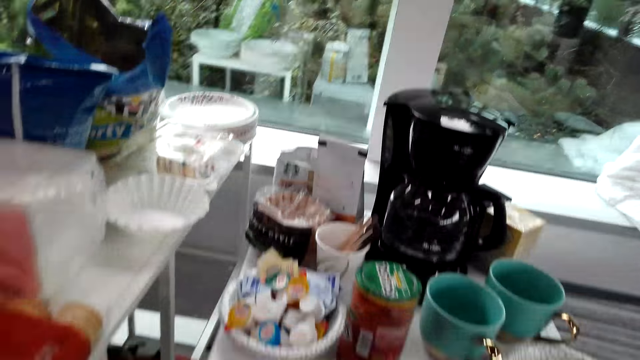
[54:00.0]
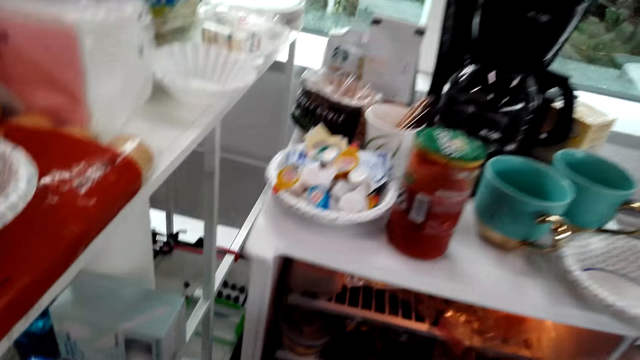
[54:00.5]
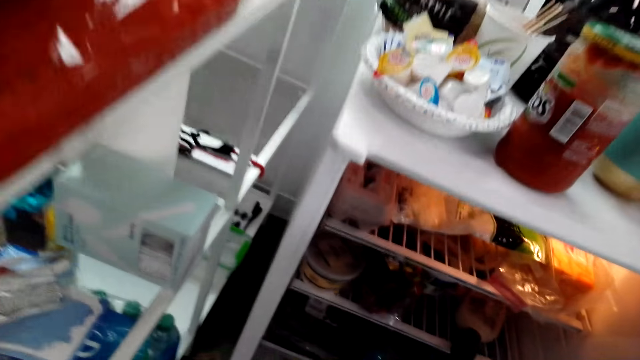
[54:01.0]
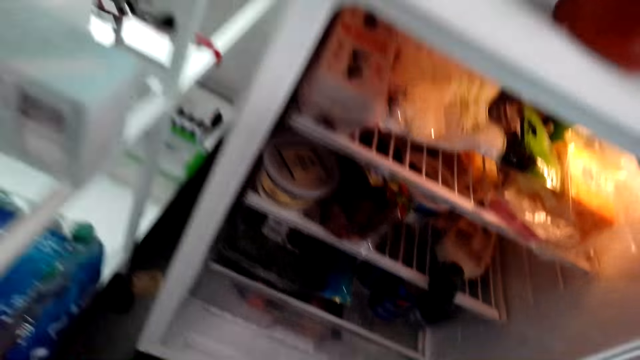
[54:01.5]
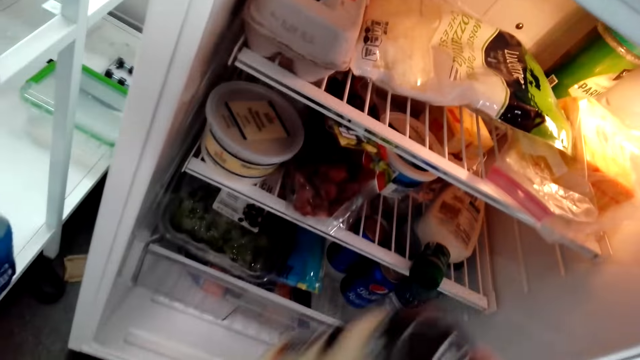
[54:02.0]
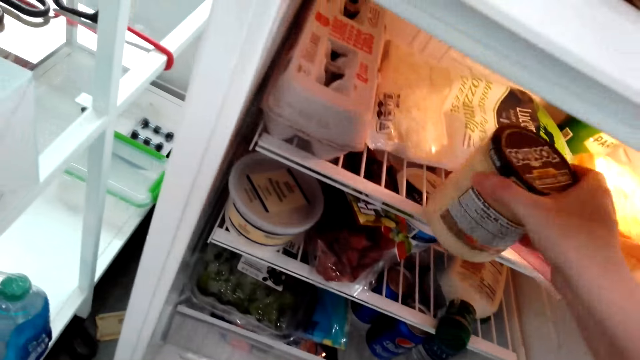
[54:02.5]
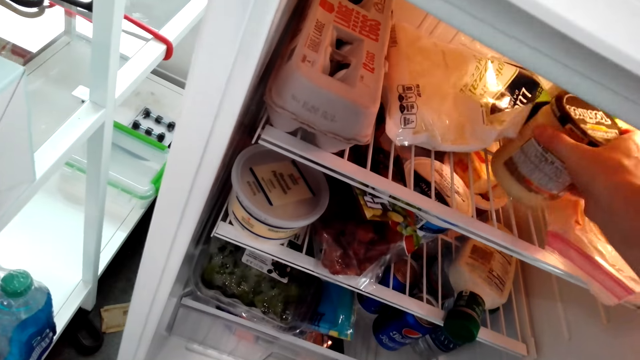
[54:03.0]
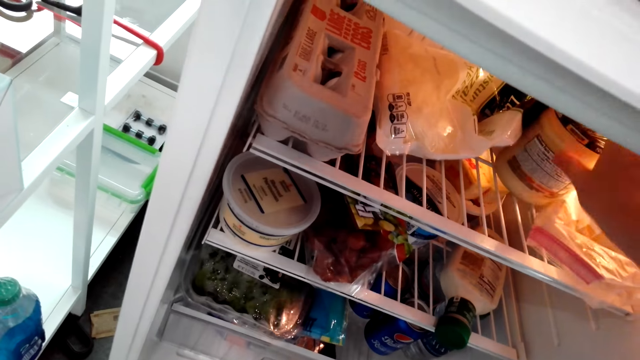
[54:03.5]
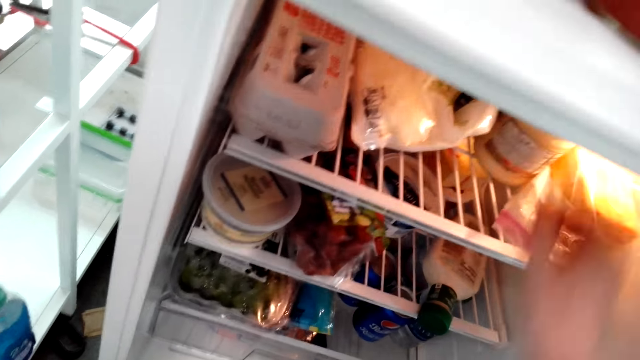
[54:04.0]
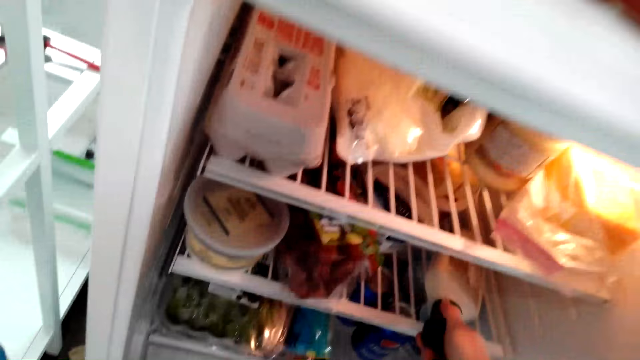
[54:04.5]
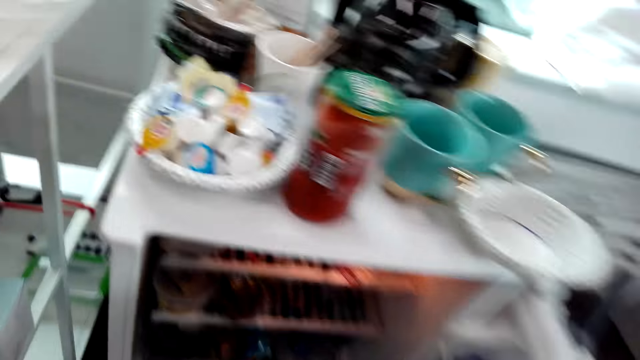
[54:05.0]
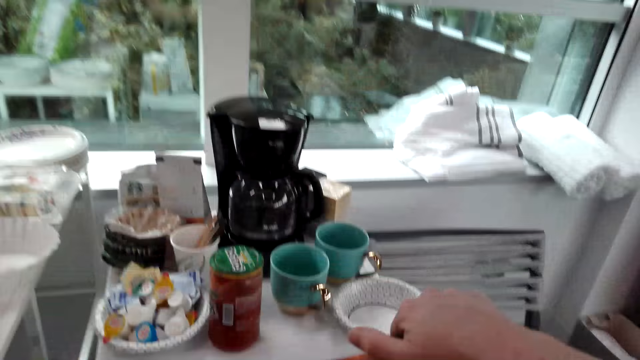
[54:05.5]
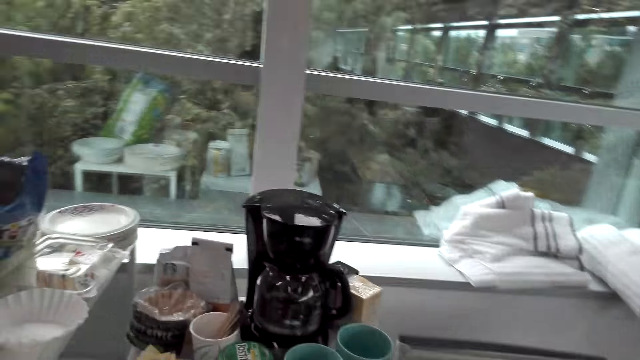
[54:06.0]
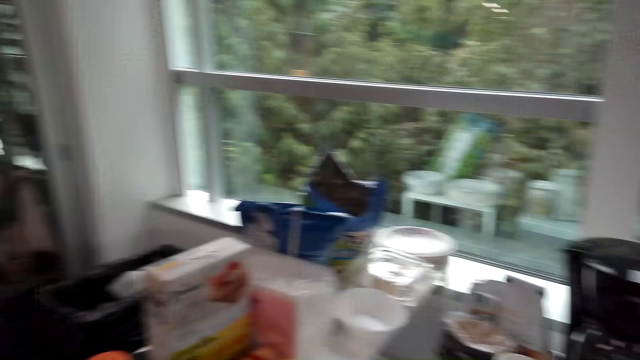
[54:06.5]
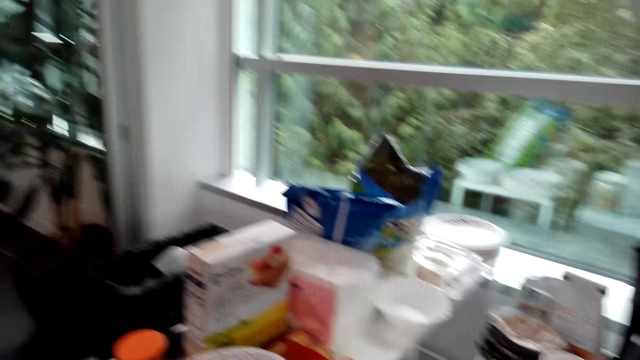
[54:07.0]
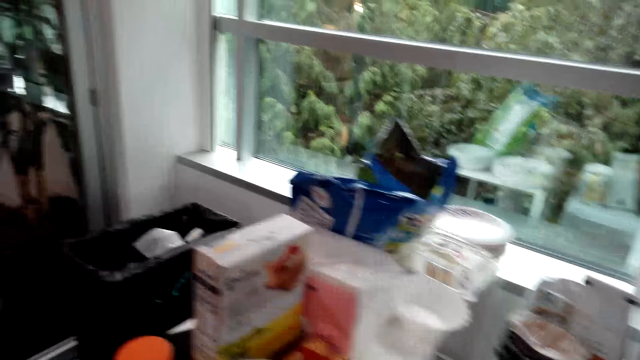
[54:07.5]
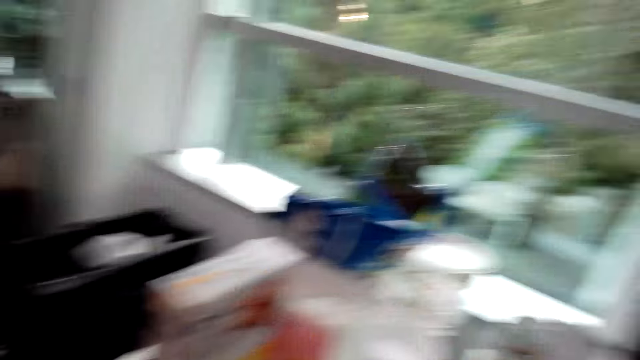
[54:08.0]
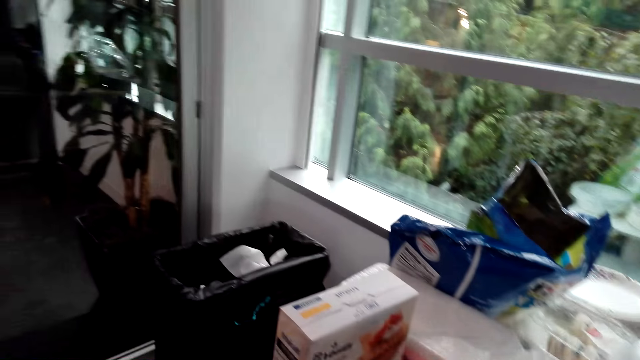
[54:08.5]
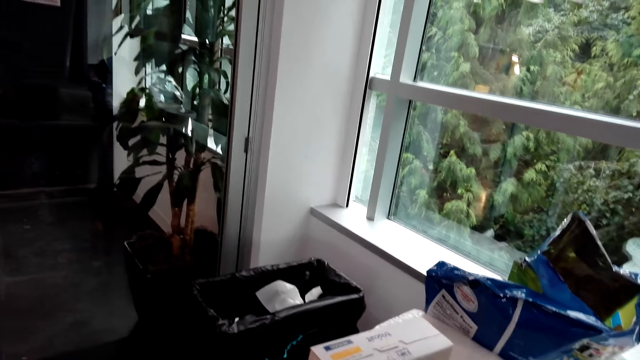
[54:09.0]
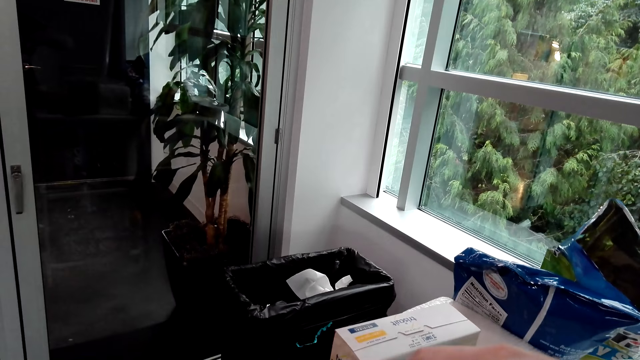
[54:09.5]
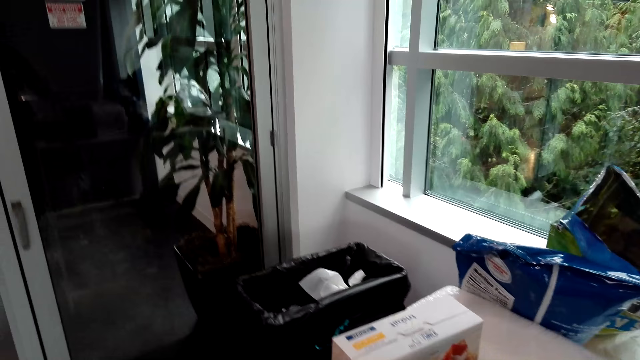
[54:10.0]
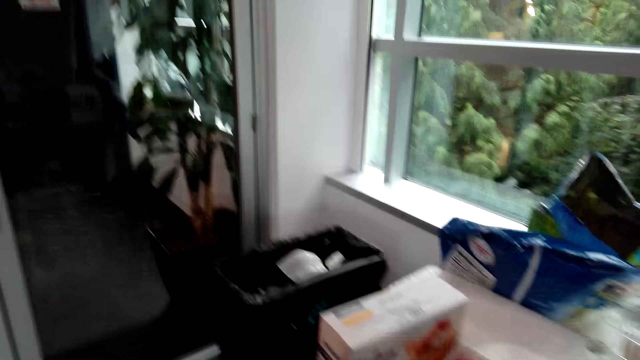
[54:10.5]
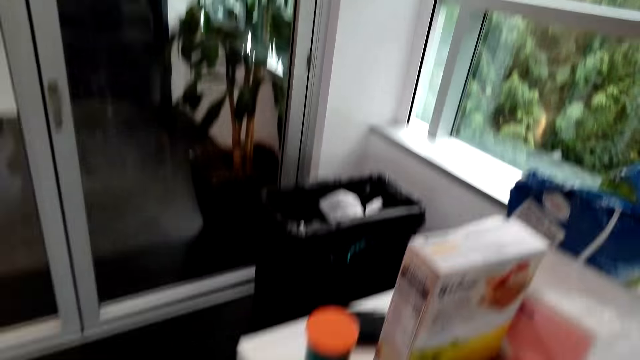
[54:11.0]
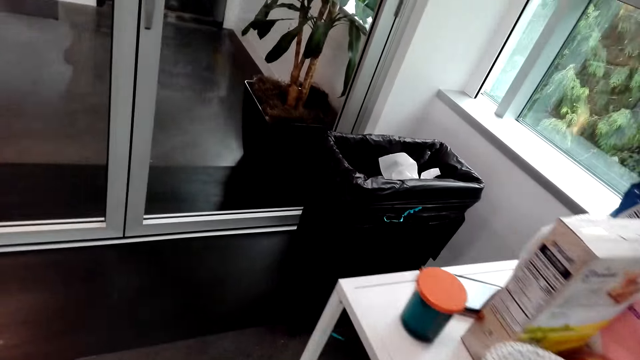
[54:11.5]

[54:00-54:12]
The camera wearer opens the fridge door. They put the jar of mayonnaise into the fridge. They take out a bottle of mustard from the fridge.

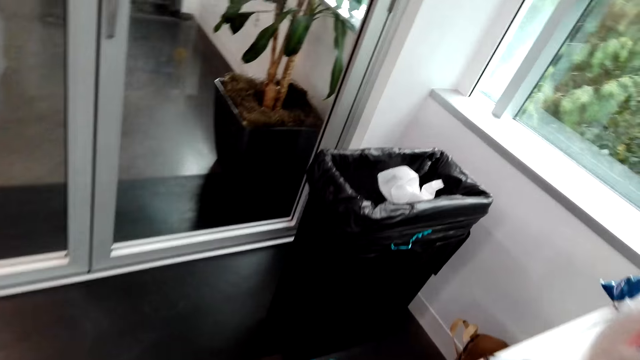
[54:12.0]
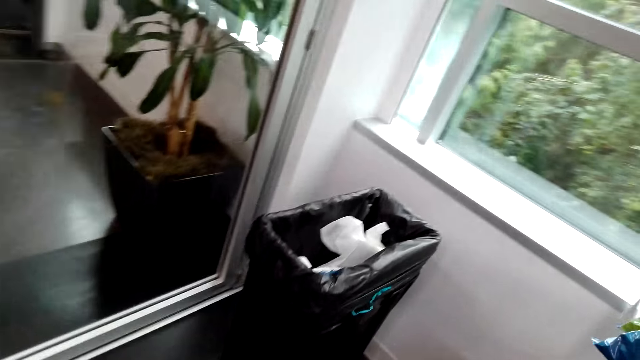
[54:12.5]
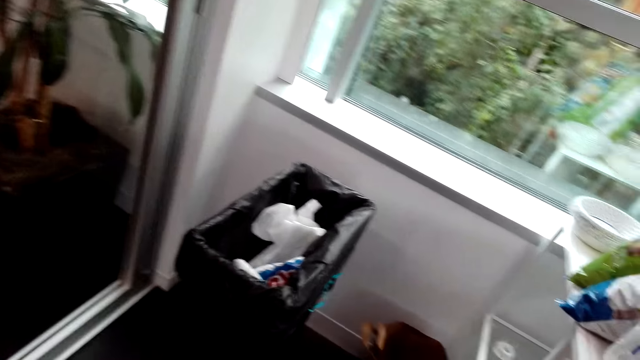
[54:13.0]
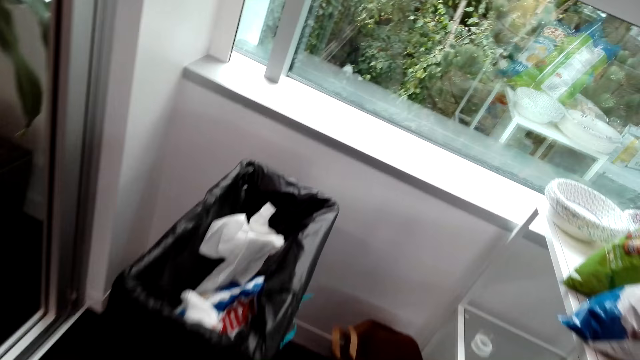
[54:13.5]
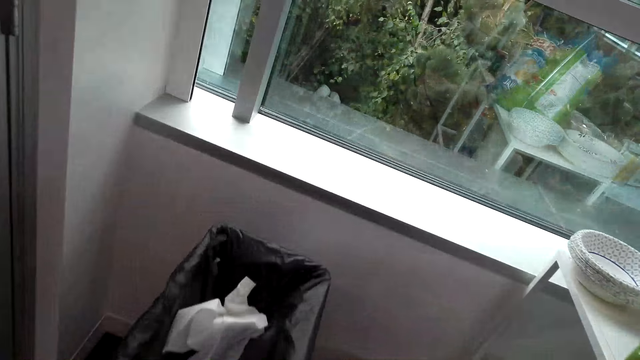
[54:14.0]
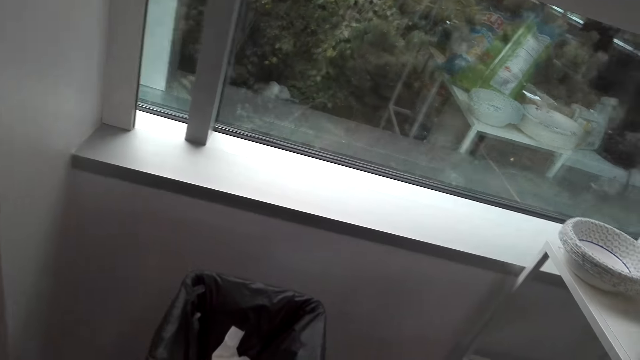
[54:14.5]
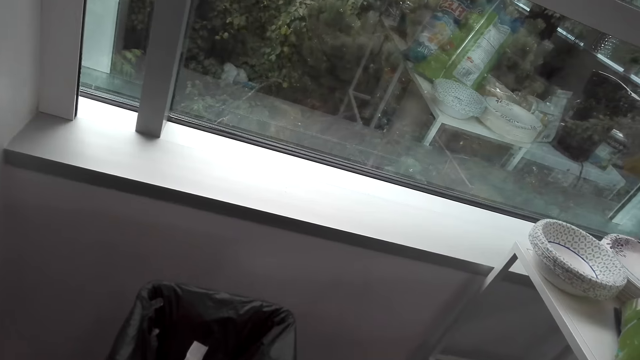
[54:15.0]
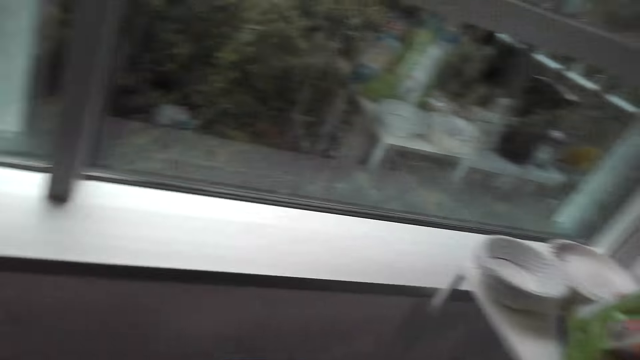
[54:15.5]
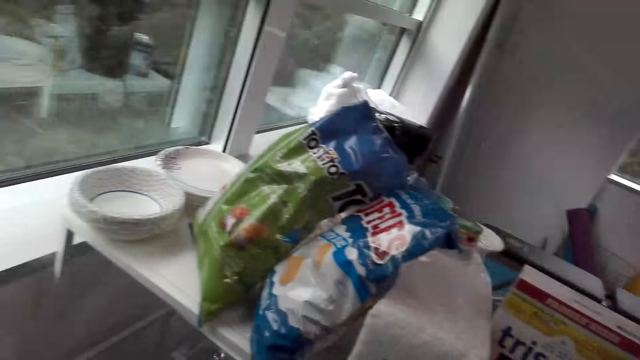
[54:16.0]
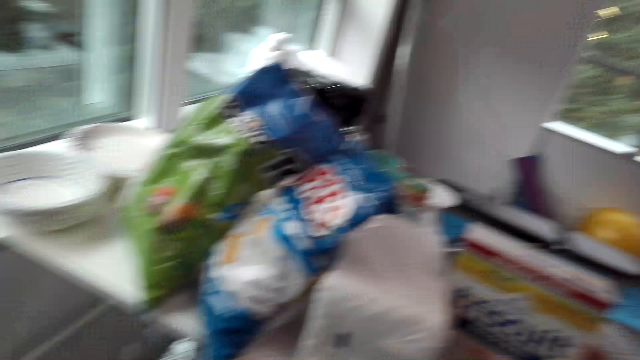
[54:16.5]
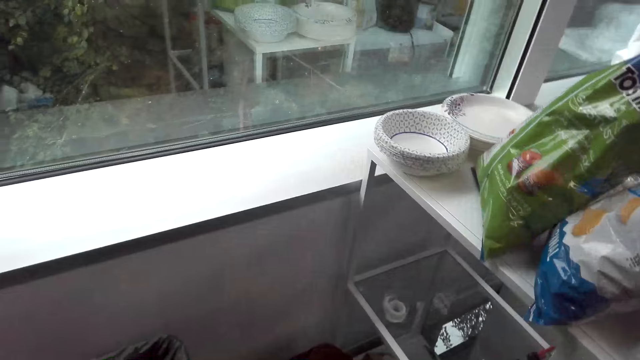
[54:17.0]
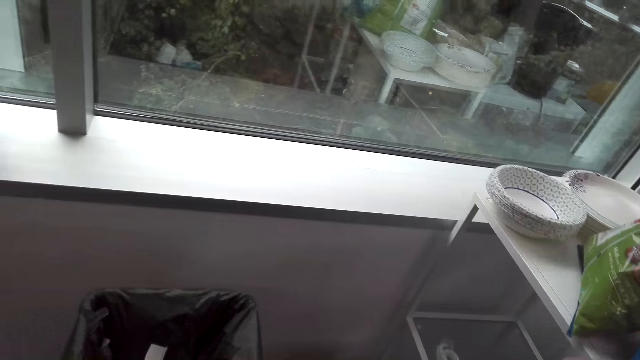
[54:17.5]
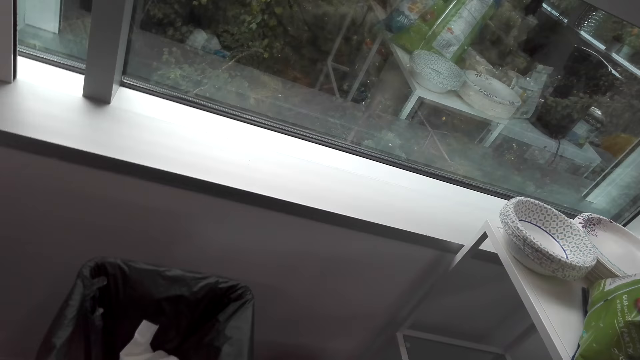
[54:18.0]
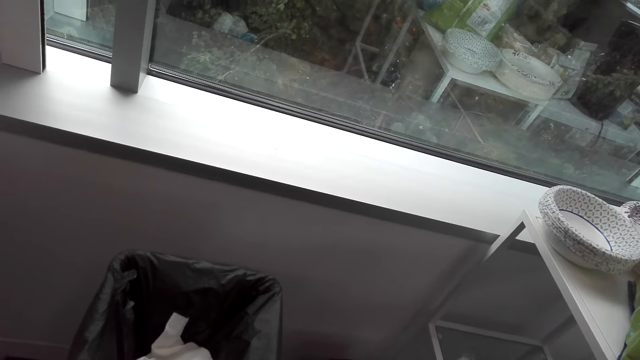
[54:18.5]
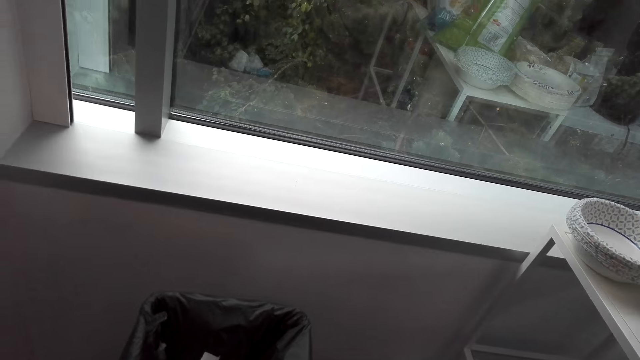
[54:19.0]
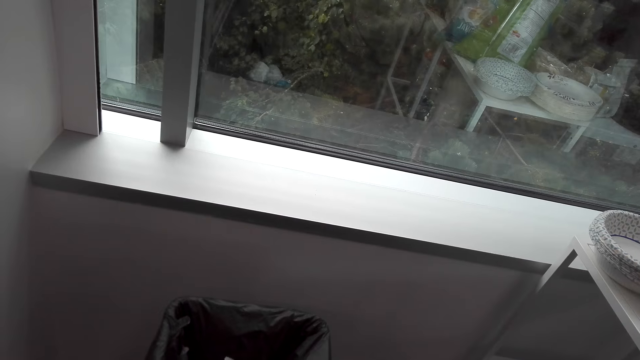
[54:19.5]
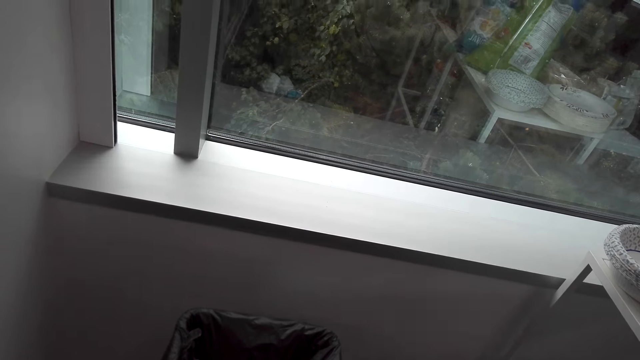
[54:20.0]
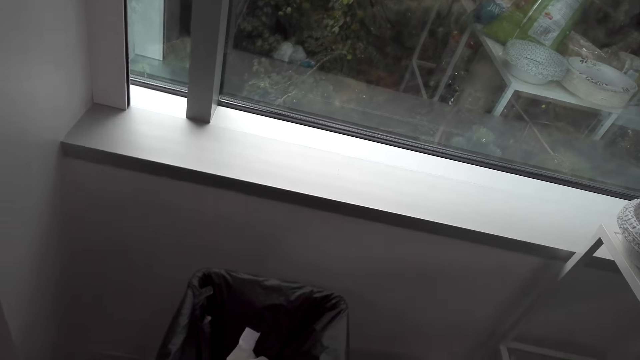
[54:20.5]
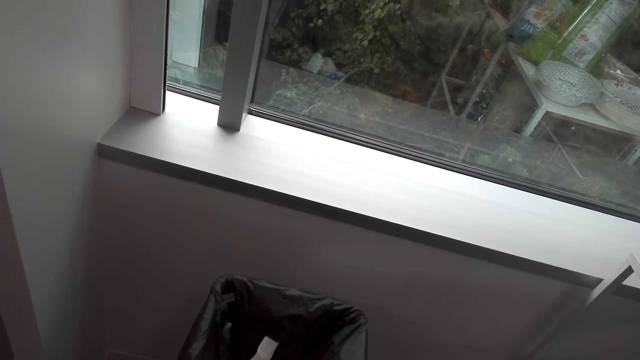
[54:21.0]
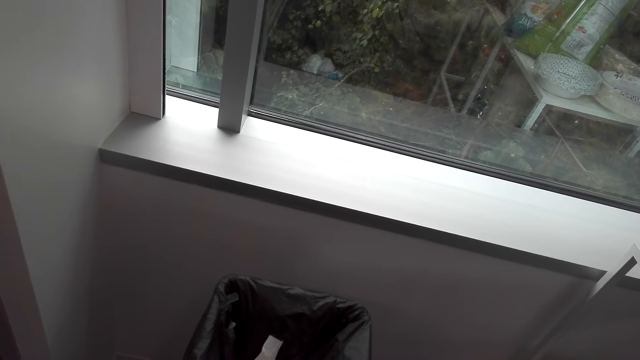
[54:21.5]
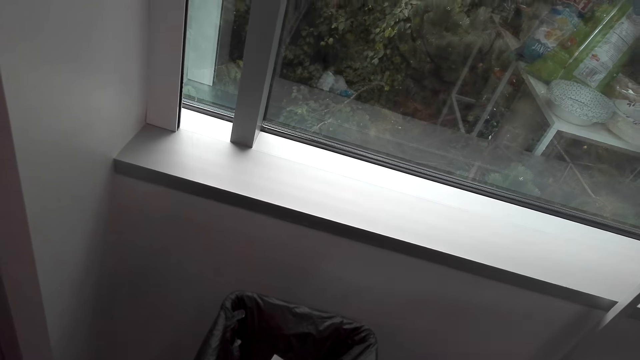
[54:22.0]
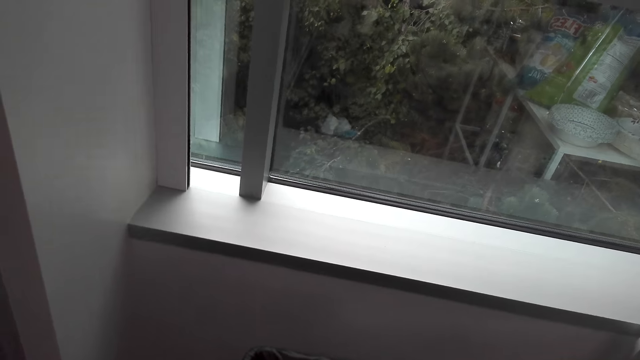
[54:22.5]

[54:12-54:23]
The camera wearer turns round. They do something.
